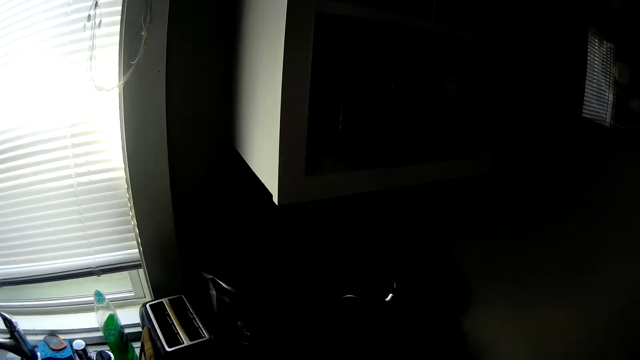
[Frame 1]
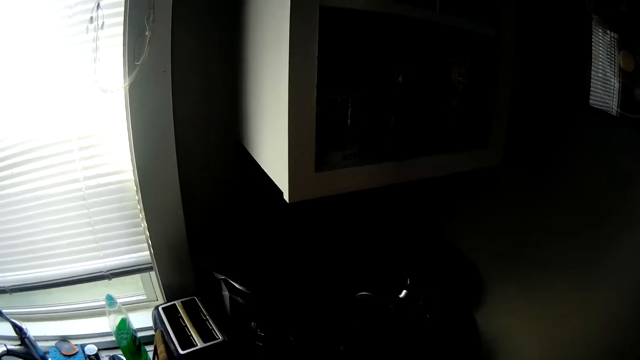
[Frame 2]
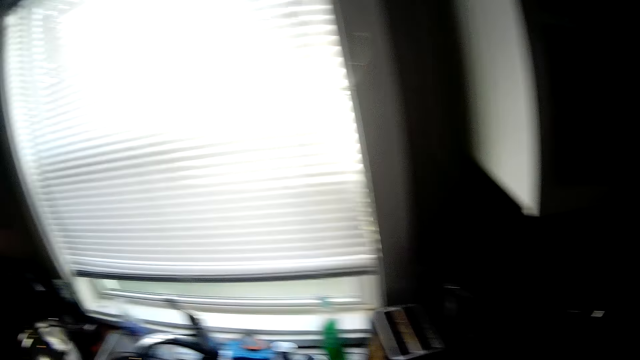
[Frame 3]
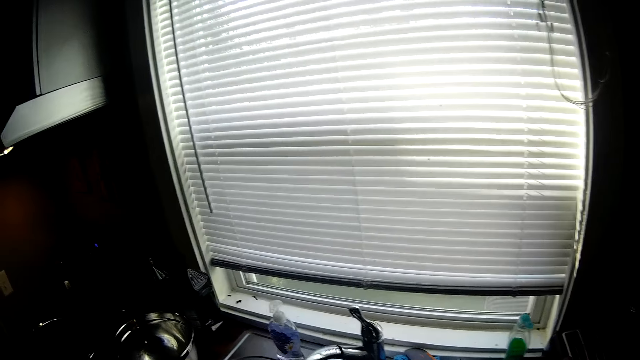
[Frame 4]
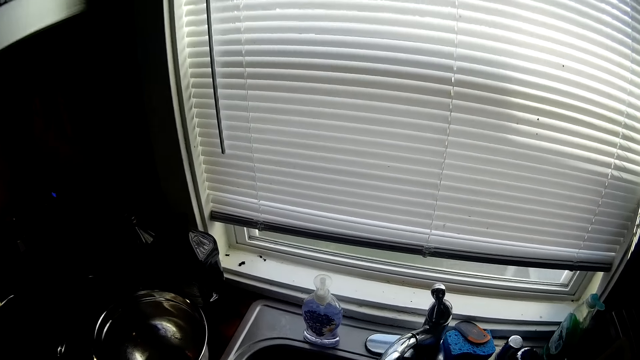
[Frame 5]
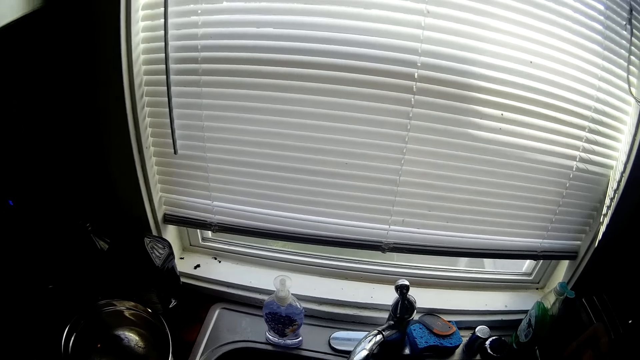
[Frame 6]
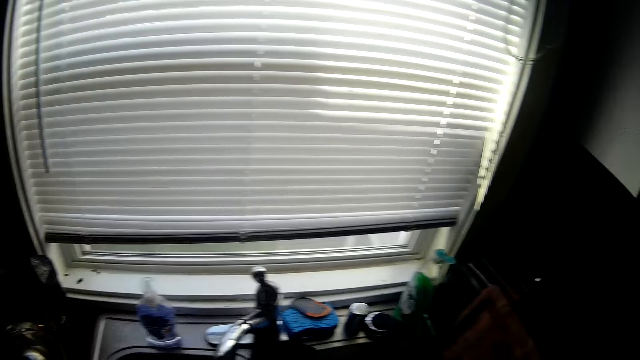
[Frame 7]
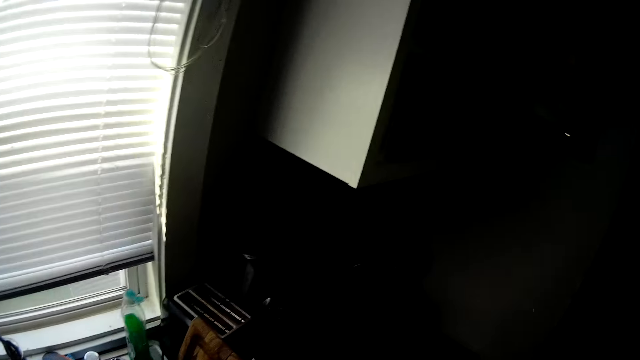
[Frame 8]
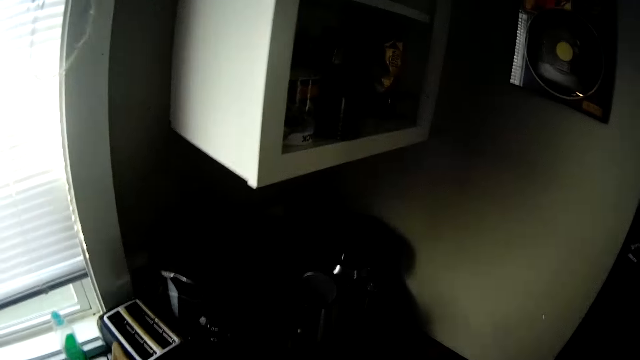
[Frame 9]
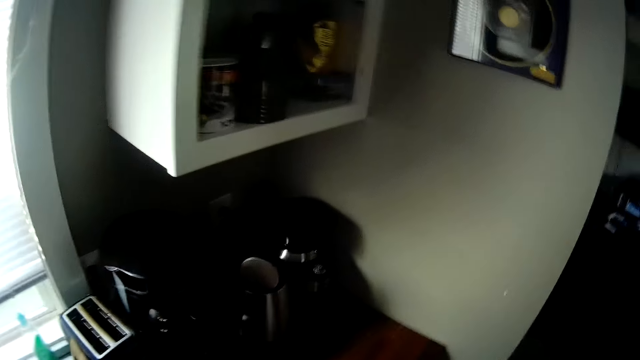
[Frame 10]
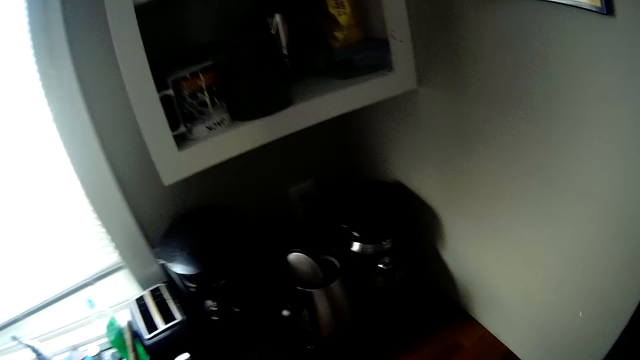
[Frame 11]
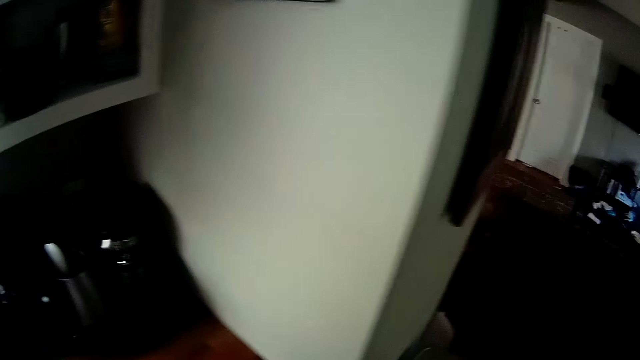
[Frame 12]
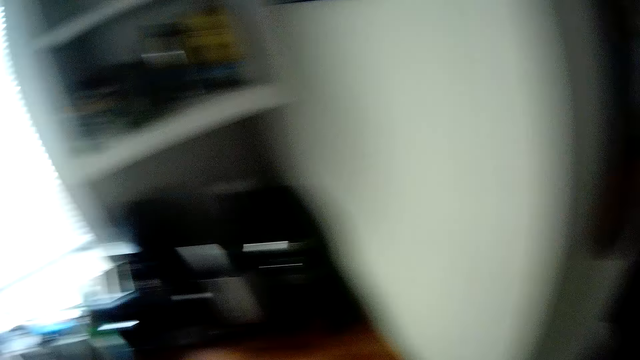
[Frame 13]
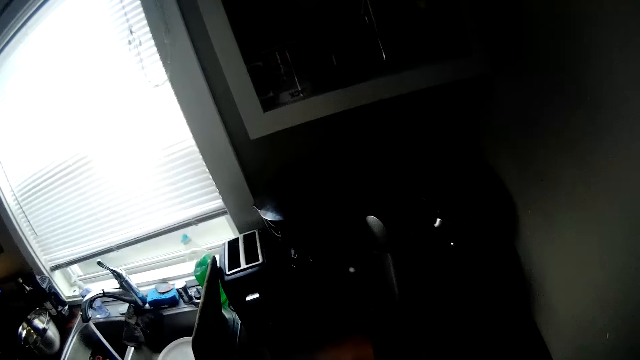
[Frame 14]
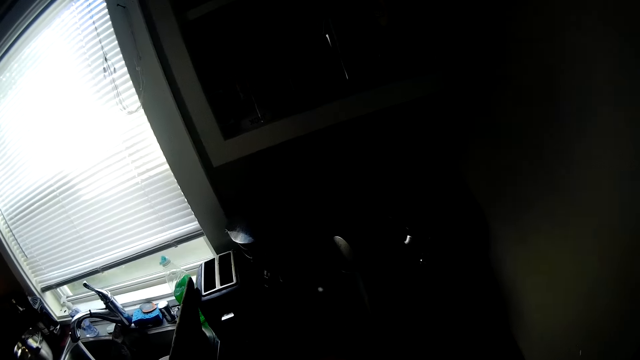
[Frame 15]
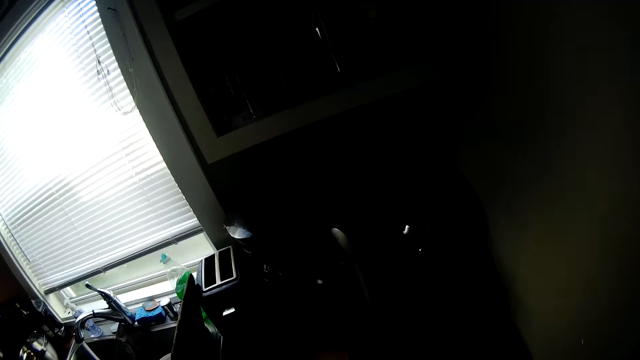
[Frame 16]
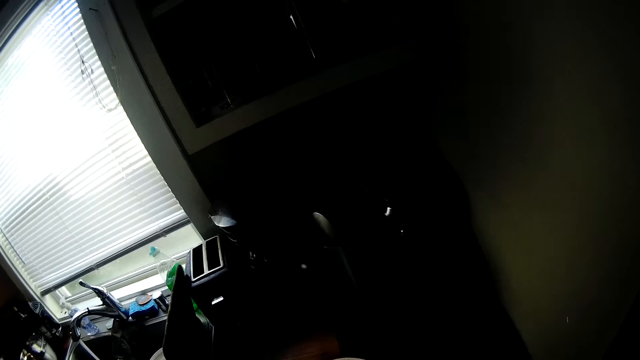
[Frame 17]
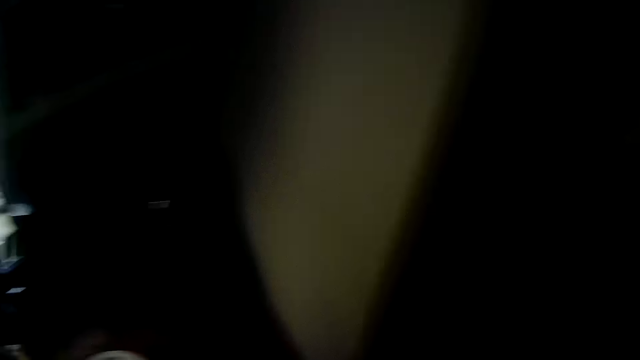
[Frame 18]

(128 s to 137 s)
The camera wearer places the plate on the sink. They arrange the sink.

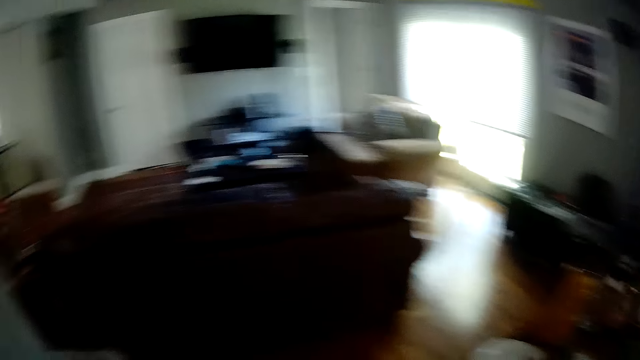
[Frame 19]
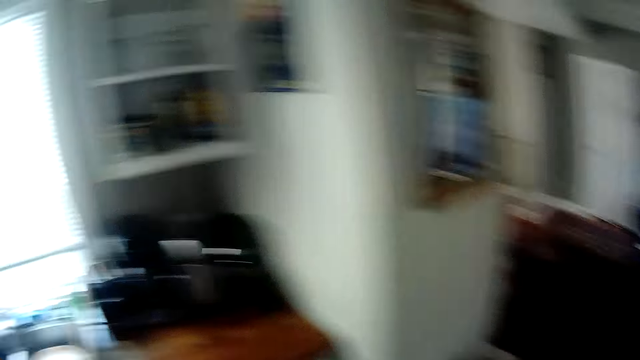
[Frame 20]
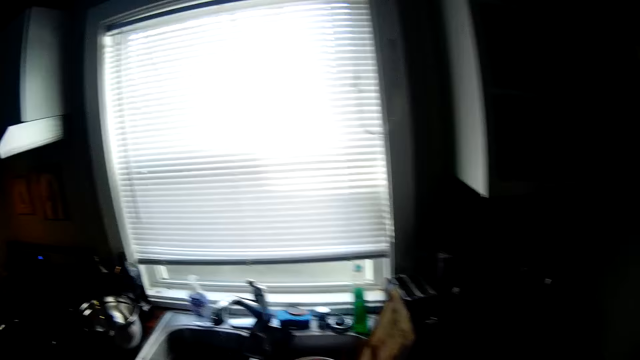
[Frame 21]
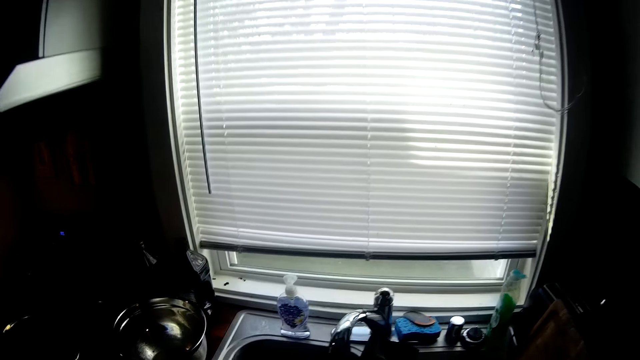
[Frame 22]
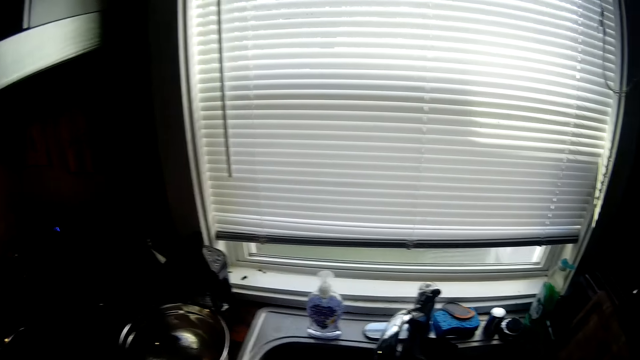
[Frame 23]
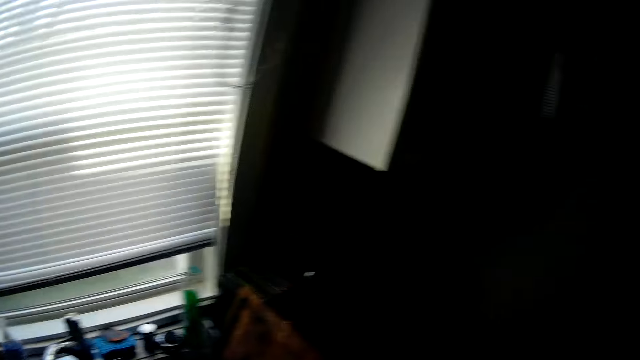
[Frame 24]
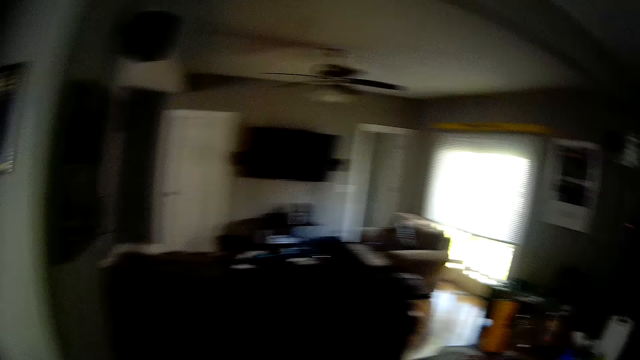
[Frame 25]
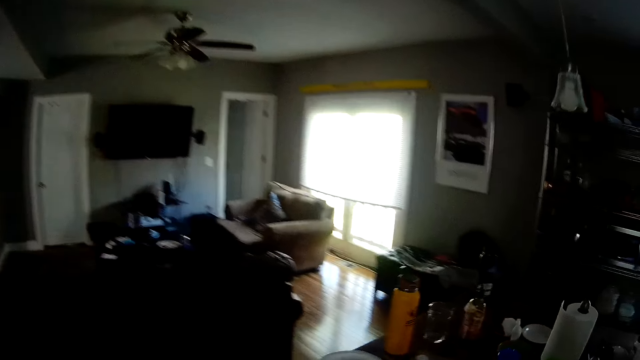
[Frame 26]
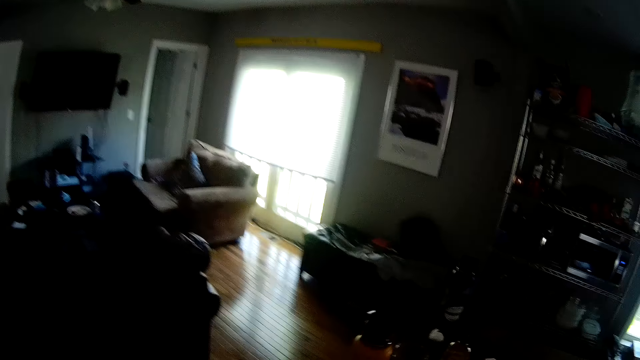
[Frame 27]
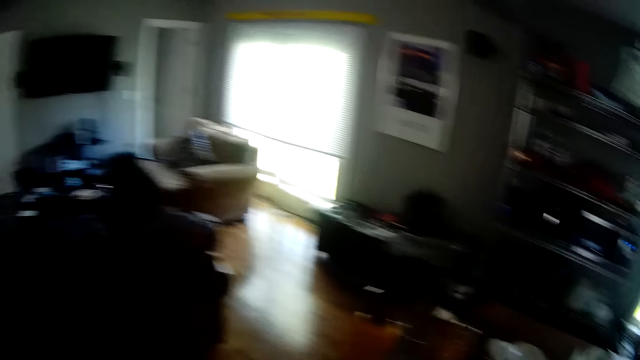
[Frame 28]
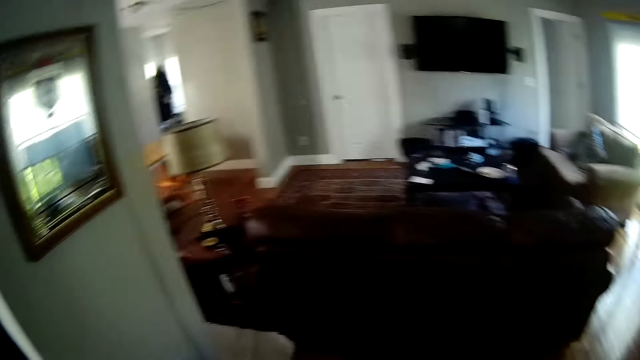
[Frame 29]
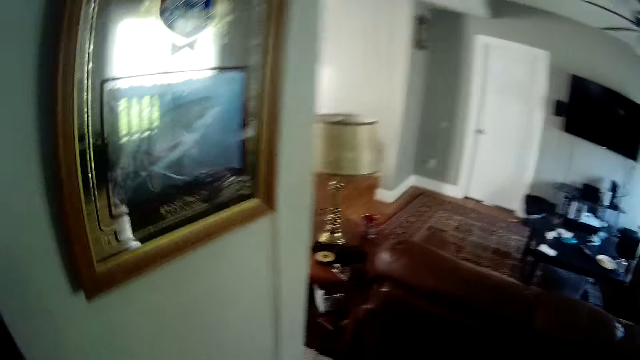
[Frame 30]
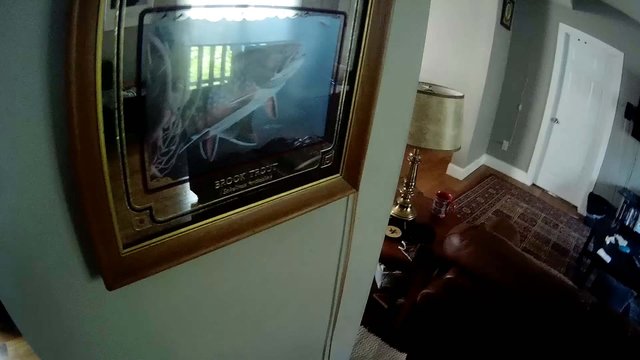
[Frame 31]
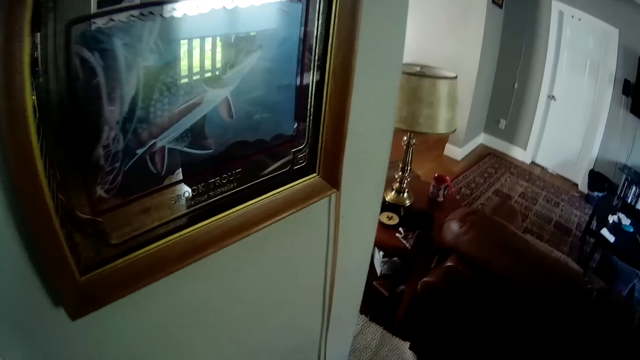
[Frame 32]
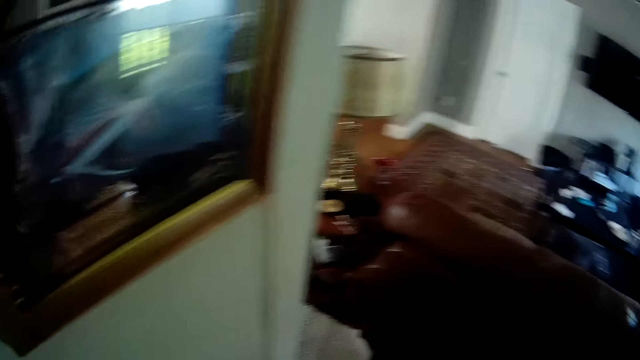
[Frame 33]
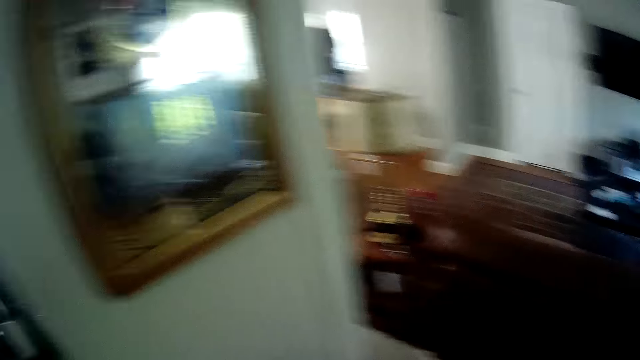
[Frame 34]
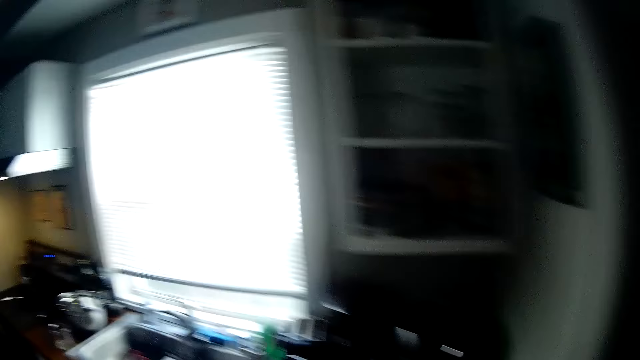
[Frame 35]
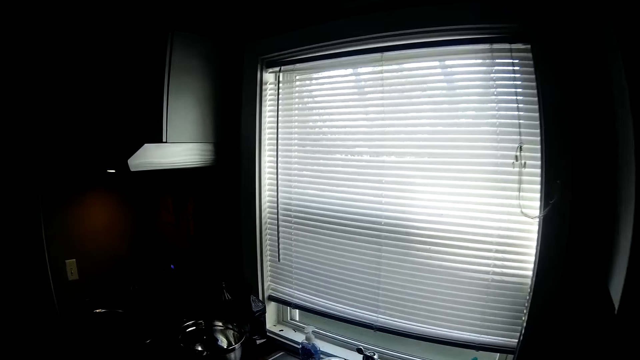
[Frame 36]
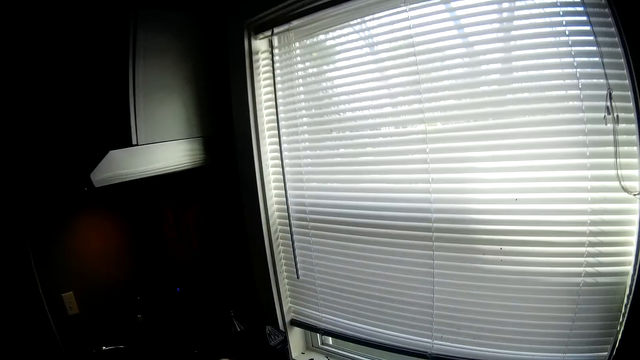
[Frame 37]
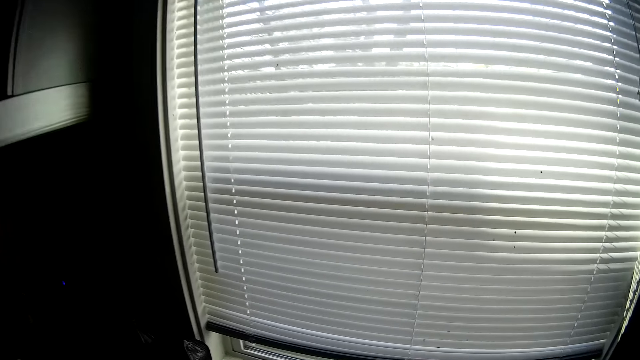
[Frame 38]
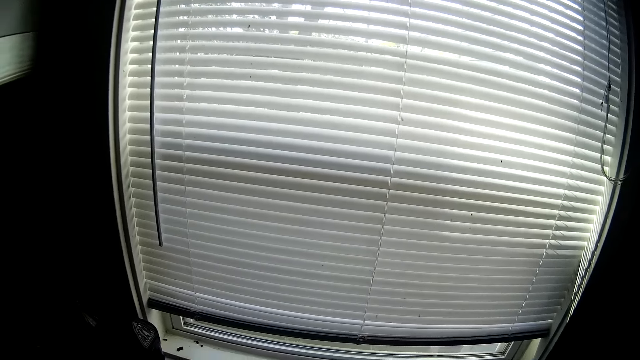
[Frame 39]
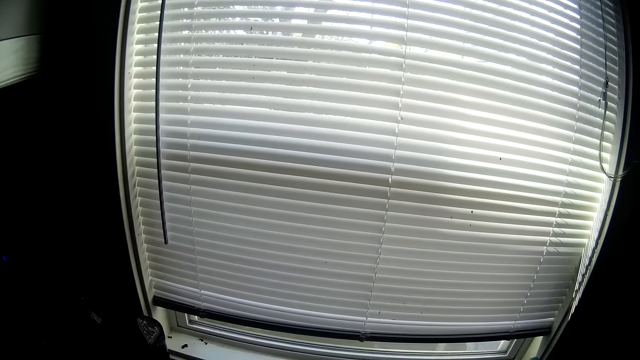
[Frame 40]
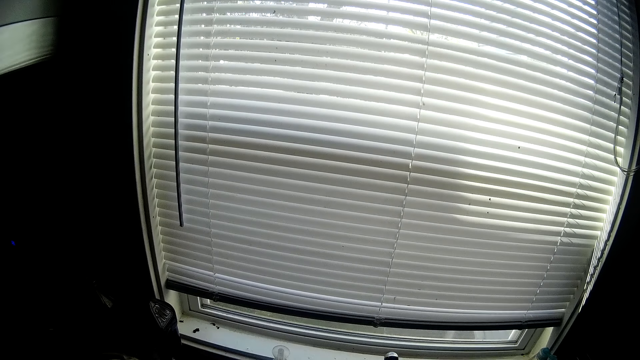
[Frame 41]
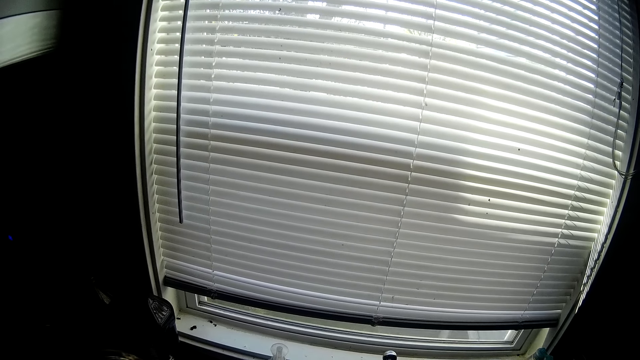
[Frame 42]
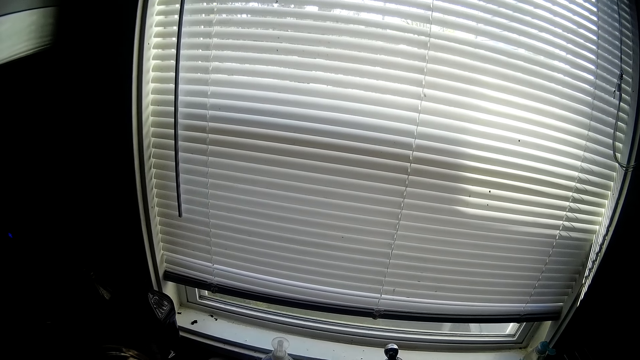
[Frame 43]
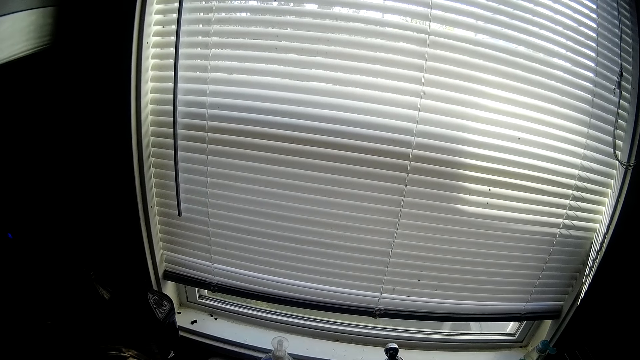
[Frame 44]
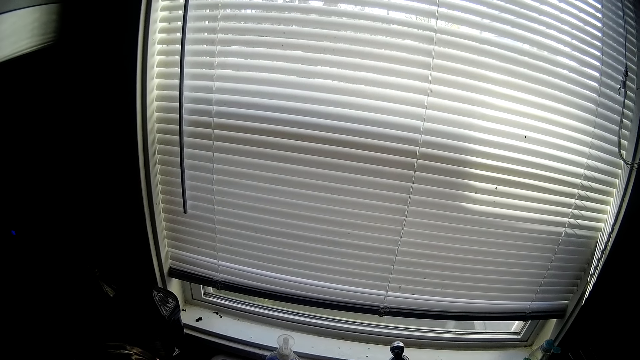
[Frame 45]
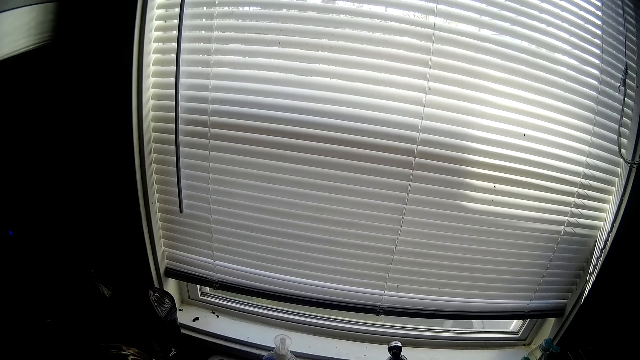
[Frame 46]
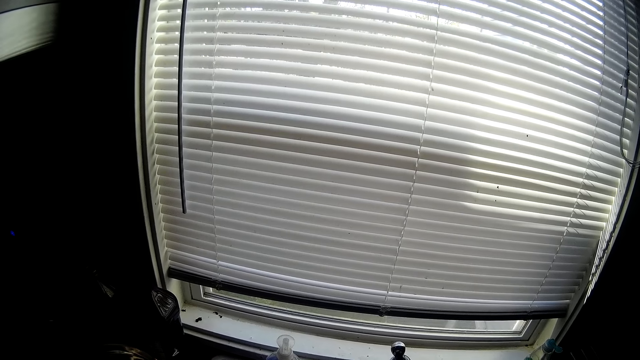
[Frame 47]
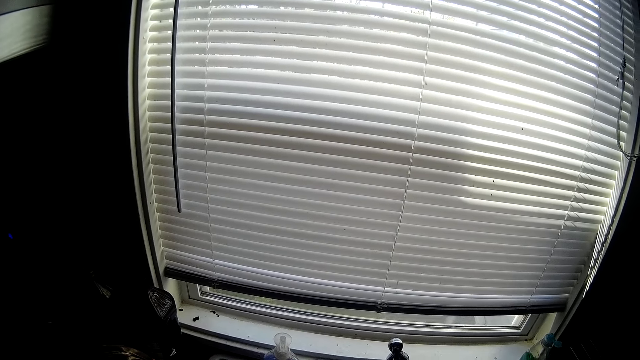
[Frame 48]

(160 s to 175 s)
The camera wearer walks towards the sink. They put a utensil on top of the kitchen sink. They walk around. They turn on the water tap.
